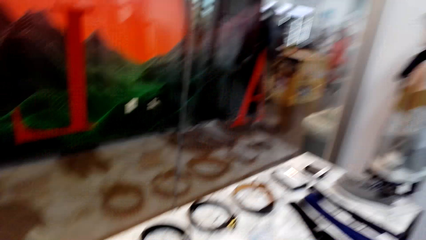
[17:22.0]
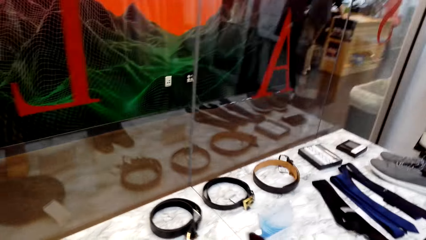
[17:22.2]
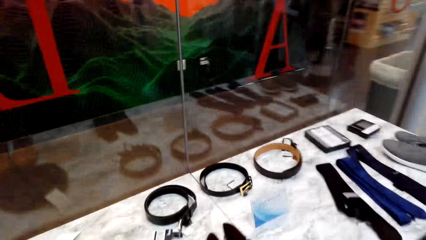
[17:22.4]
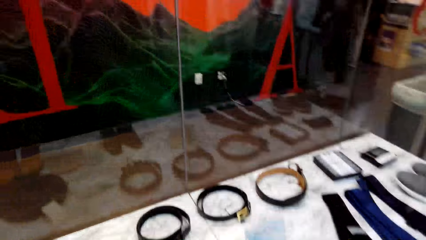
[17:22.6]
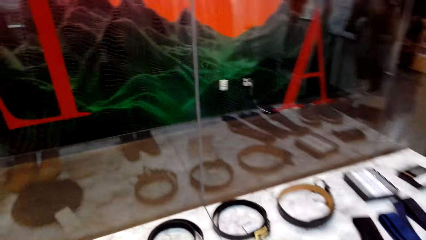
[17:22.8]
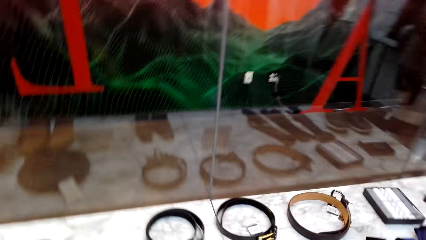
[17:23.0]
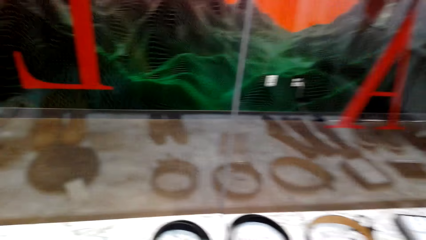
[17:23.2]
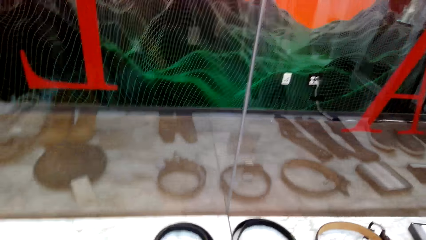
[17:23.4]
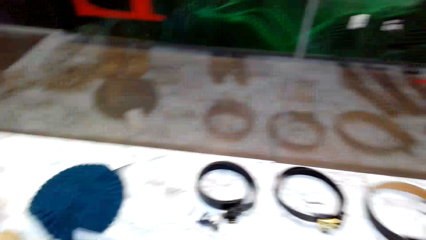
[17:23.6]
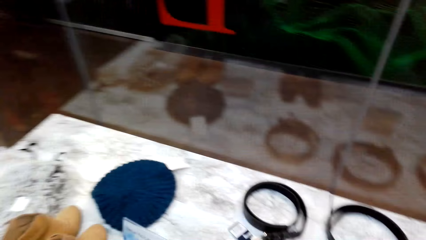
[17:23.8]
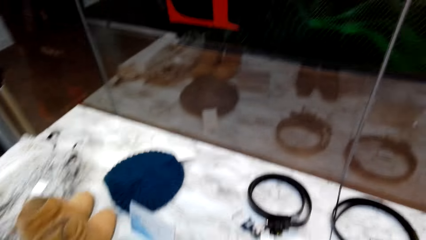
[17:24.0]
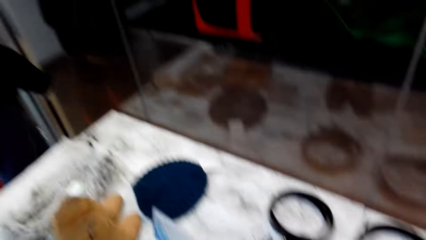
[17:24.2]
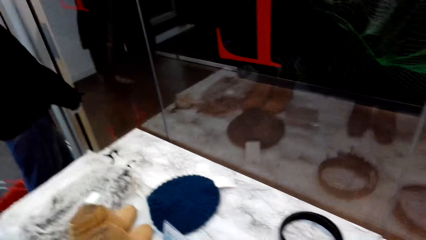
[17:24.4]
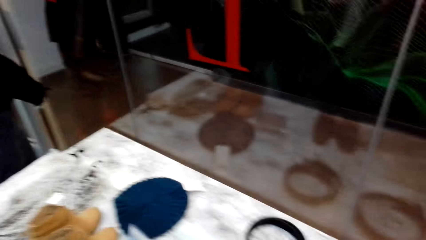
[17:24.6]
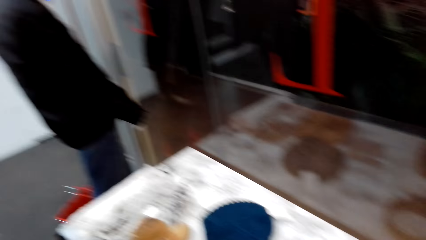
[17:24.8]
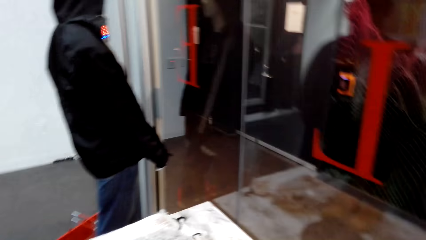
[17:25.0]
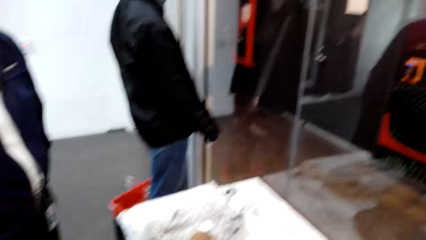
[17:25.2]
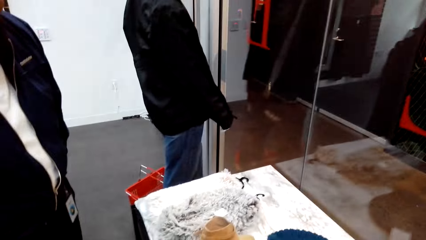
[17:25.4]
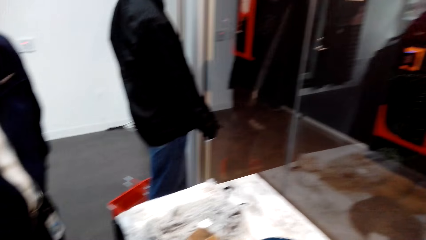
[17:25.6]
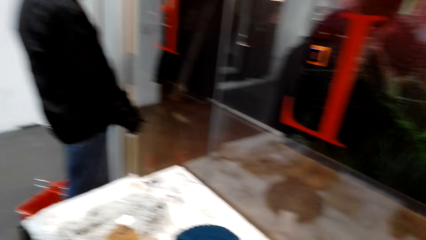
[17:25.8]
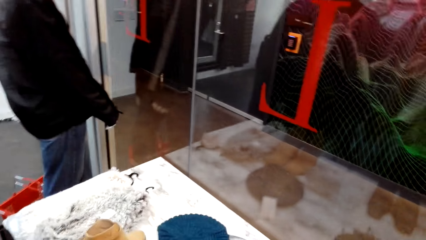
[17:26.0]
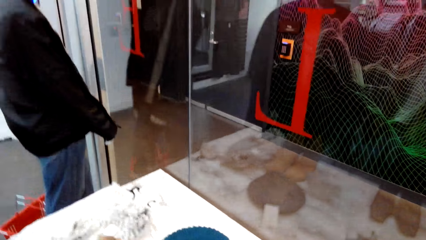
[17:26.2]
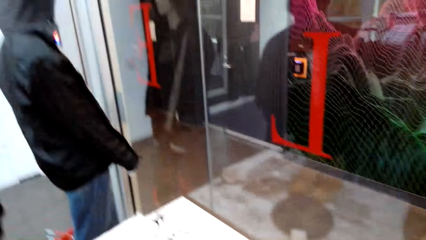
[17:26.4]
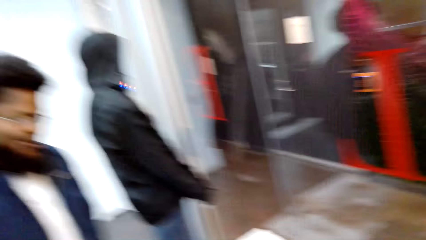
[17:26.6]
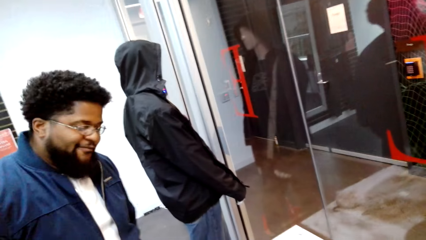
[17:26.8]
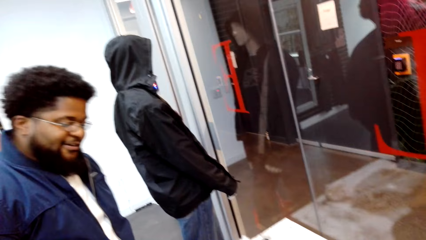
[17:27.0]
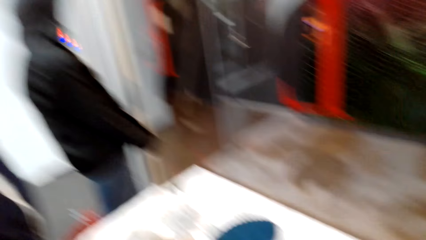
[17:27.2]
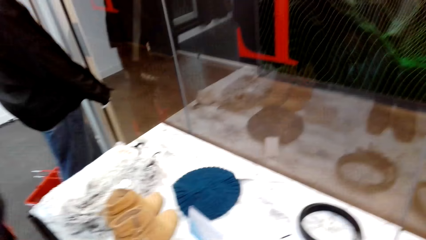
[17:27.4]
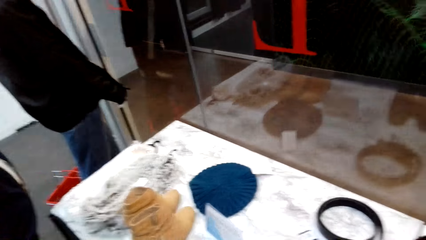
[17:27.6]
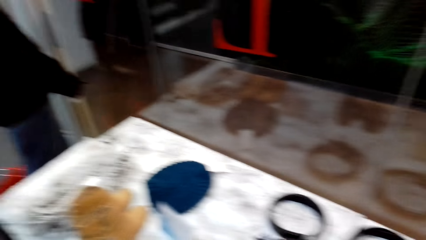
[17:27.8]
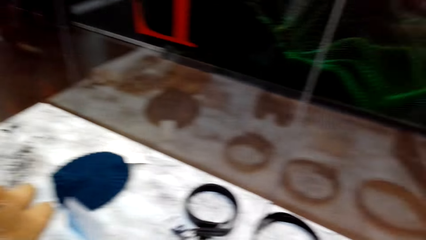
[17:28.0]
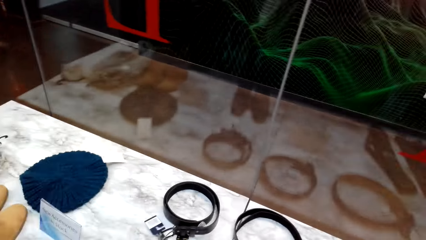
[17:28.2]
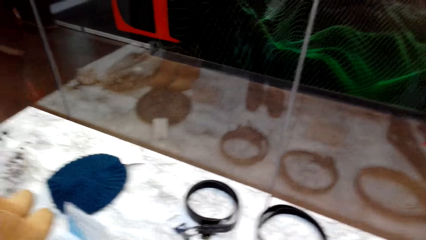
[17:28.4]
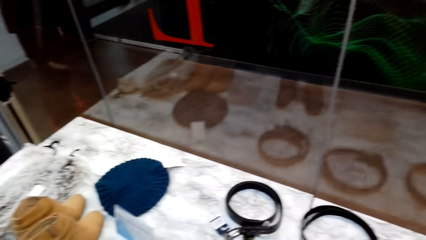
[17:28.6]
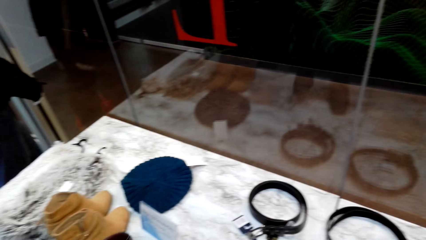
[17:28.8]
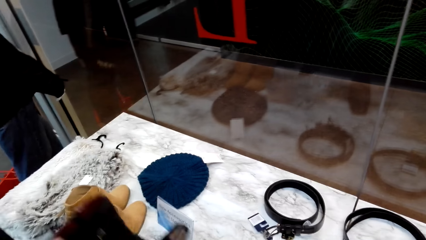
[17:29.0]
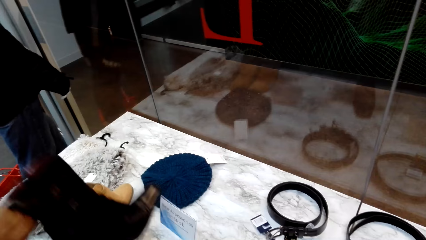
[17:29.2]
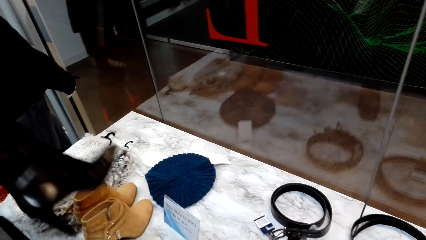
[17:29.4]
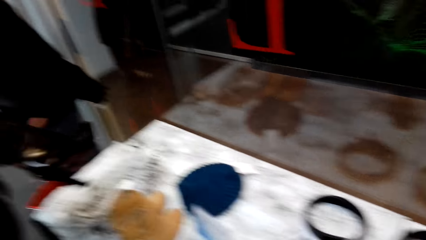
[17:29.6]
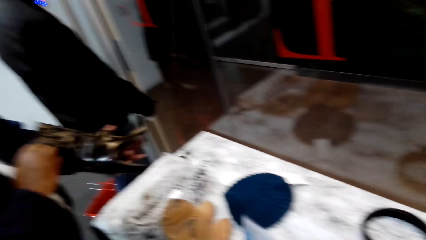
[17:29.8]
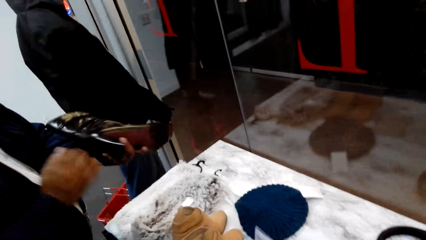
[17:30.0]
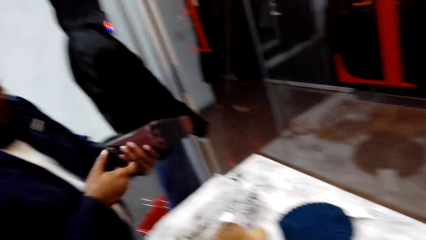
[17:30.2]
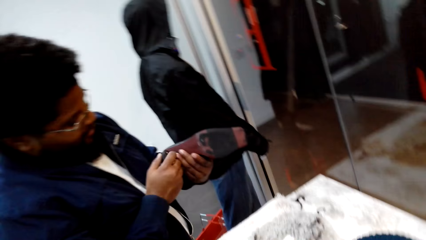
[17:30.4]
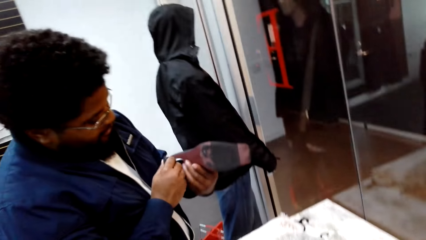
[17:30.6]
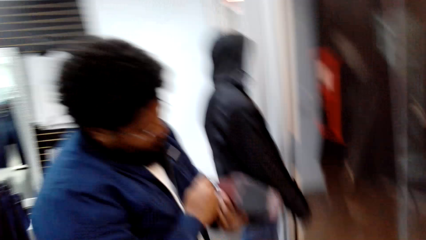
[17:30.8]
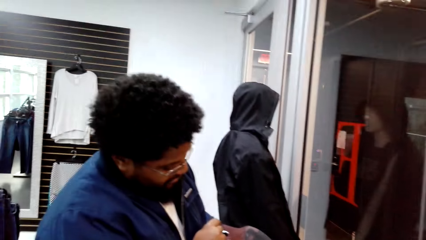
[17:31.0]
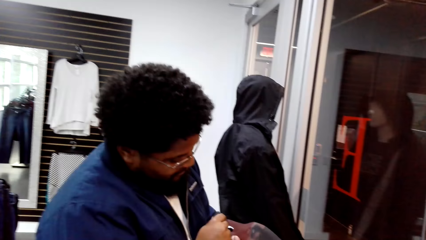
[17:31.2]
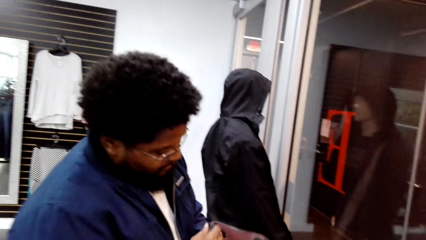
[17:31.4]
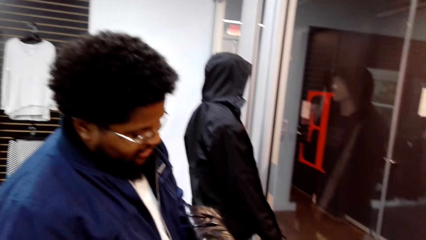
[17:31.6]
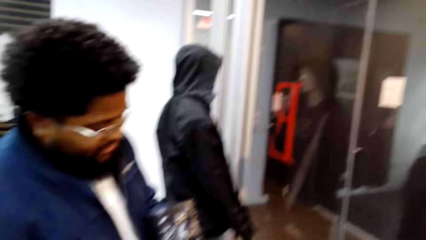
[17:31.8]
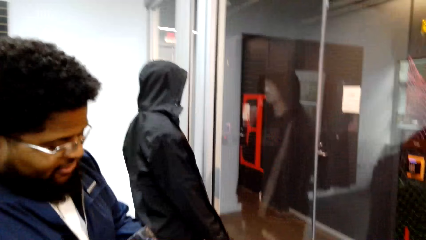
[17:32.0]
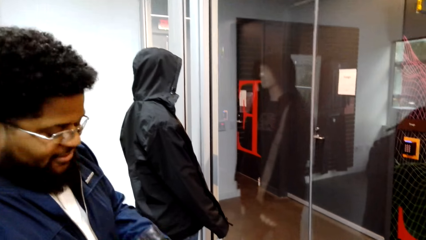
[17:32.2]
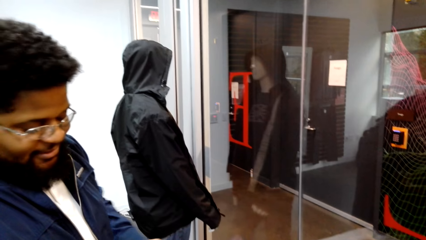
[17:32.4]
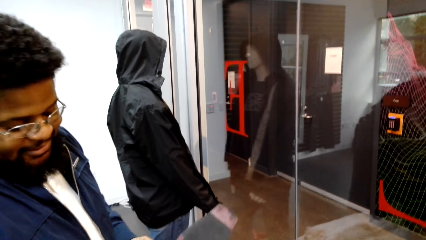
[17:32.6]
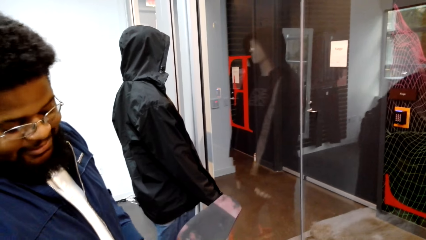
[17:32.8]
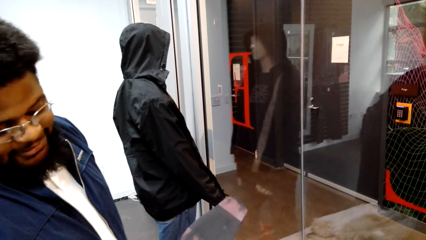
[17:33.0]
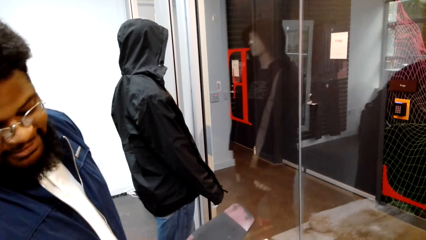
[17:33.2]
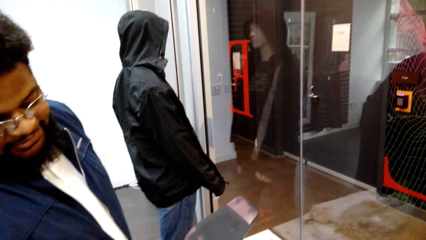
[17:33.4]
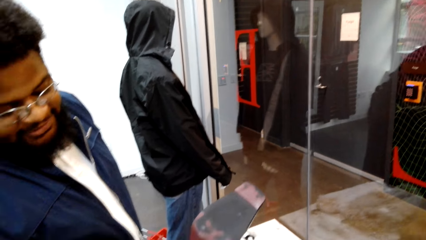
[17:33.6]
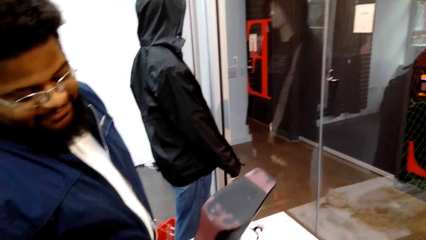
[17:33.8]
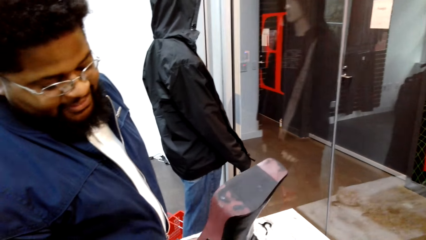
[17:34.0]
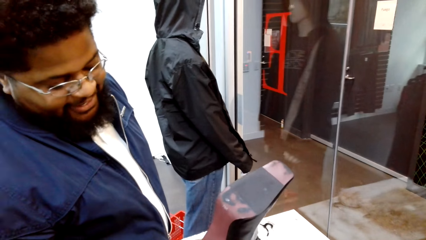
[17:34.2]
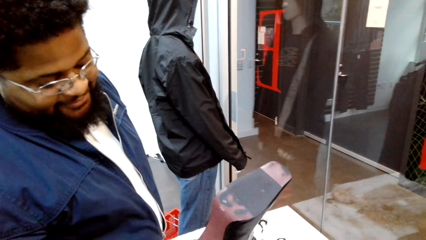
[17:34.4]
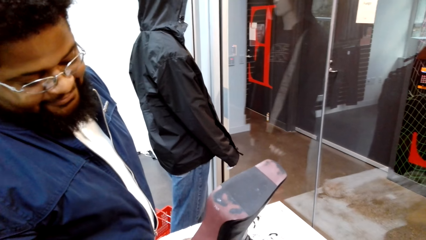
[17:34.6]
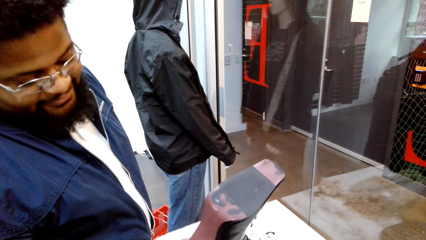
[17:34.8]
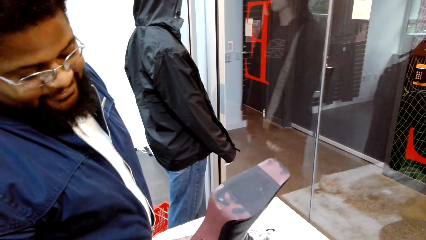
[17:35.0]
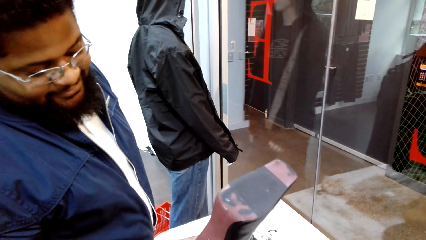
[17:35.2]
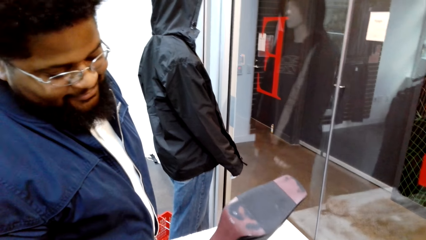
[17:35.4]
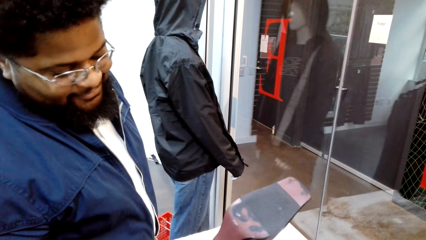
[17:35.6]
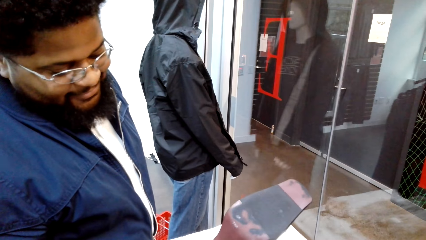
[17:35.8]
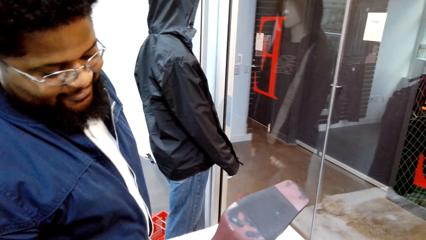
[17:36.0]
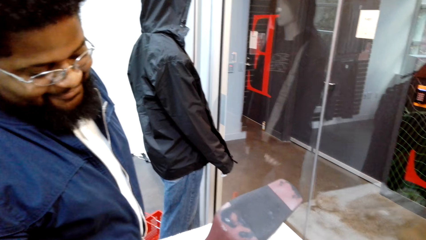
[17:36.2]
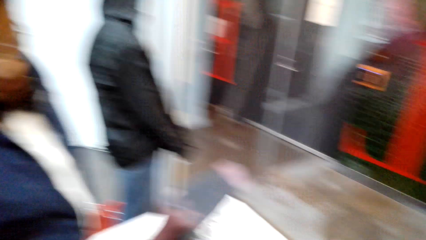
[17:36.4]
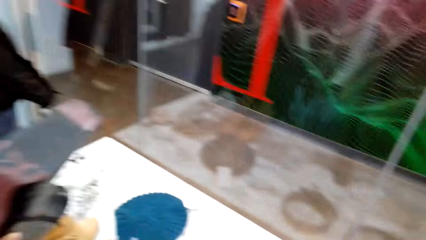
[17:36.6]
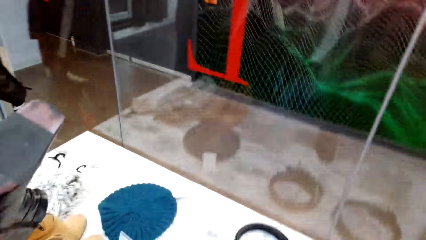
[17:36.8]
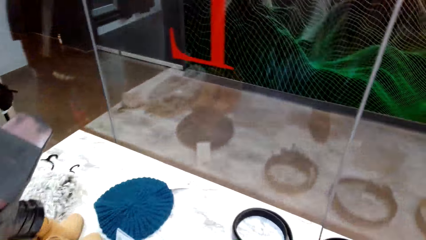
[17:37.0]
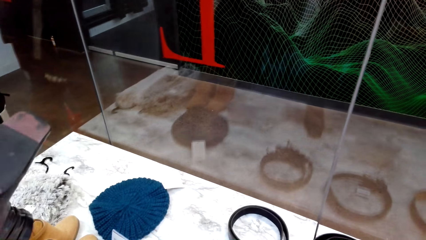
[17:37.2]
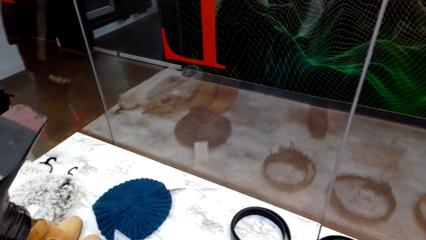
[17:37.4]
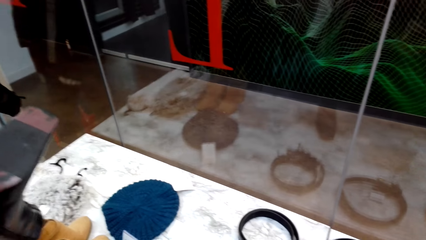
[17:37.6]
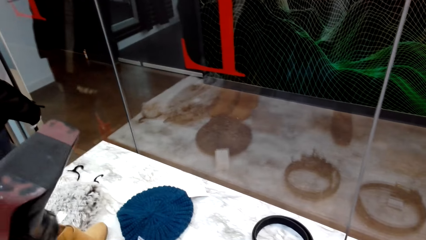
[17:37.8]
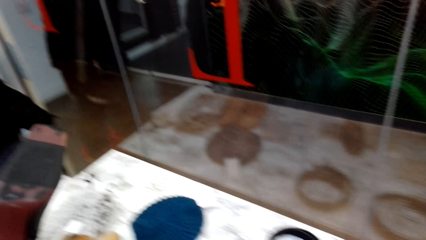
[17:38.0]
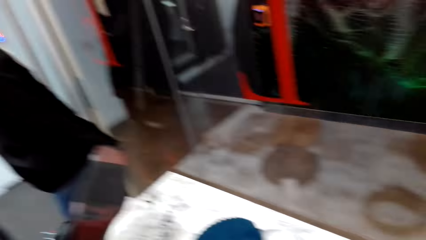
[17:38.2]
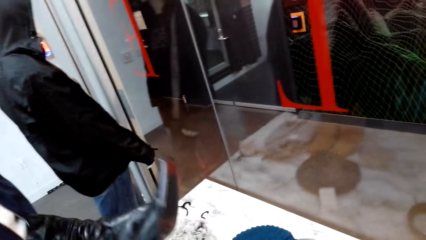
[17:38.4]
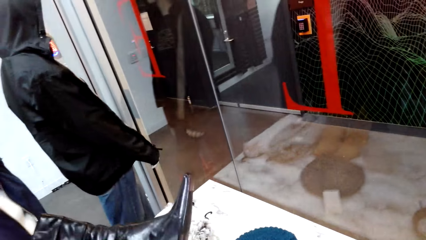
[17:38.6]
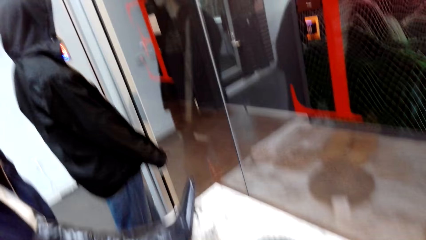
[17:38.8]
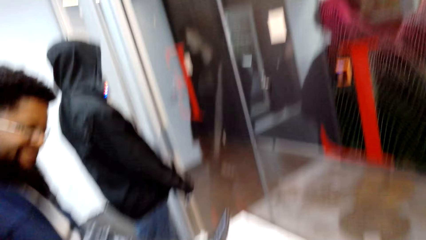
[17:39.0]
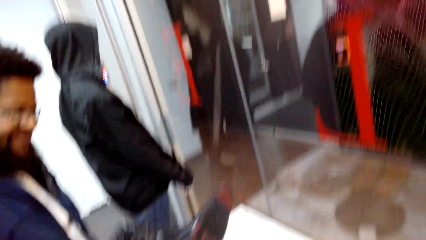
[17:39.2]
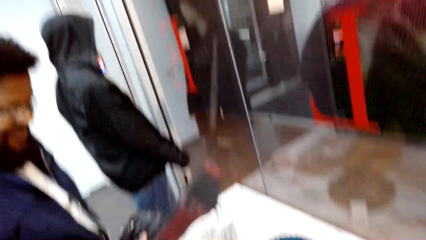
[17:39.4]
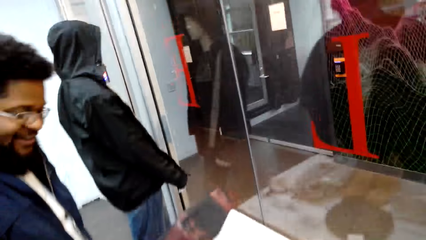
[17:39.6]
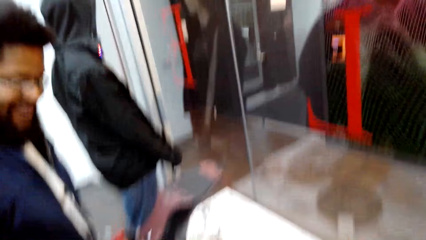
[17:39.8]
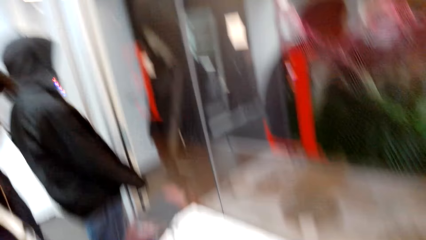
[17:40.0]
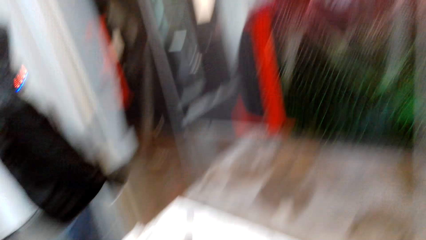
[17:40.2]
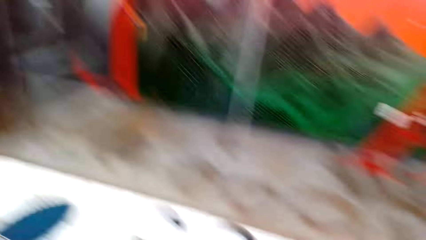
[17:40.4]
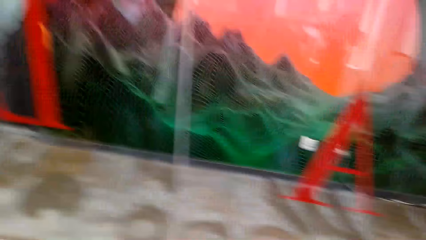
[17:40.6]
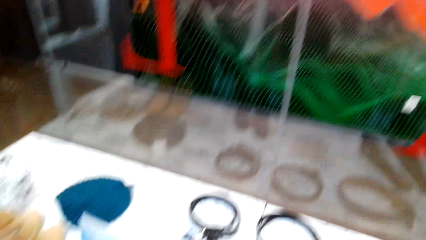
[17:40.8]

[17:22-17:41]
The camera wearer dialogues with a cashier. They look around. The cashier dialogues with the camera wearer, picks up a boot, and looks at the shoes. The cashier dialogues with the camera wearer. The camera wearer looks around. The cashier dialogues with the camera wearer.
